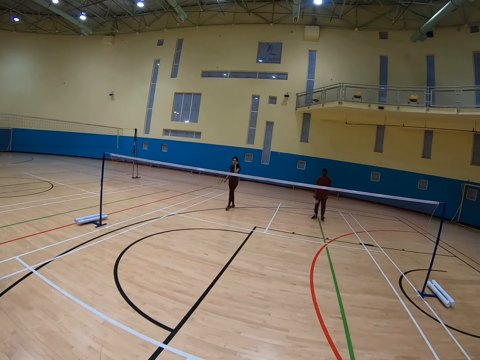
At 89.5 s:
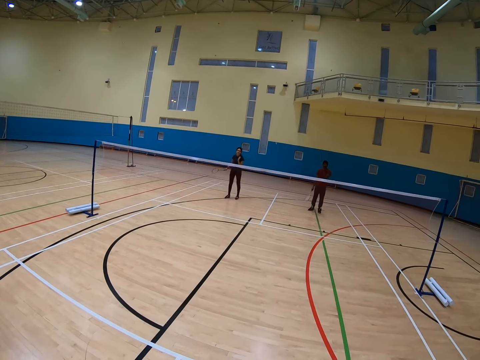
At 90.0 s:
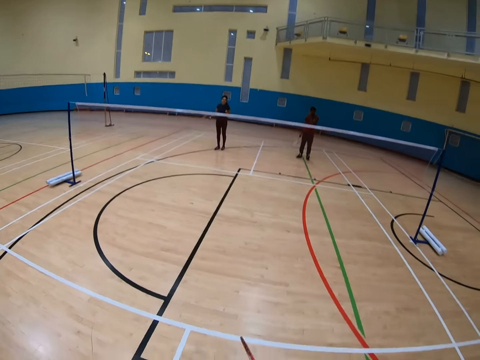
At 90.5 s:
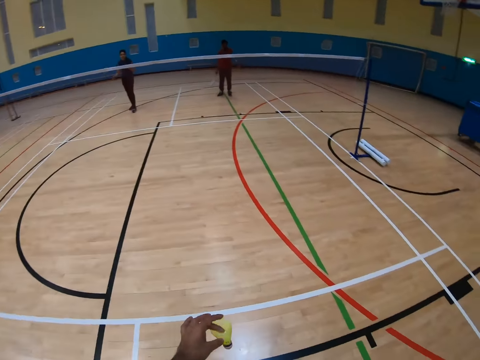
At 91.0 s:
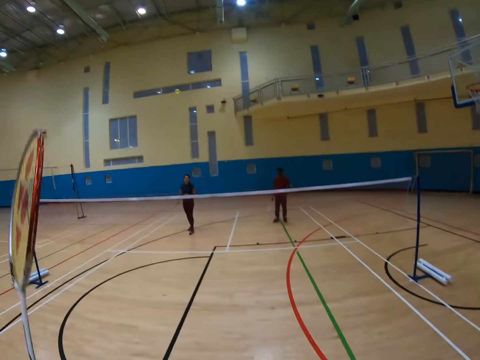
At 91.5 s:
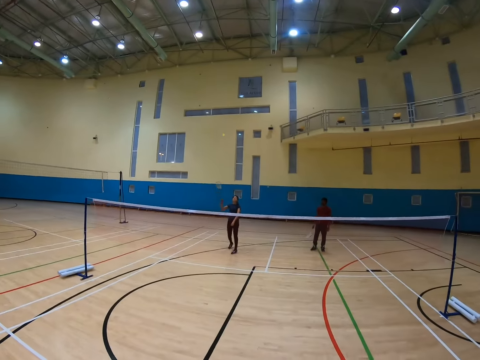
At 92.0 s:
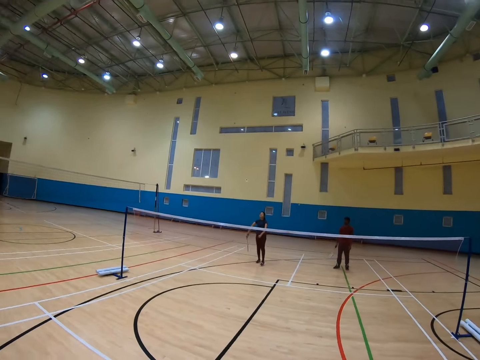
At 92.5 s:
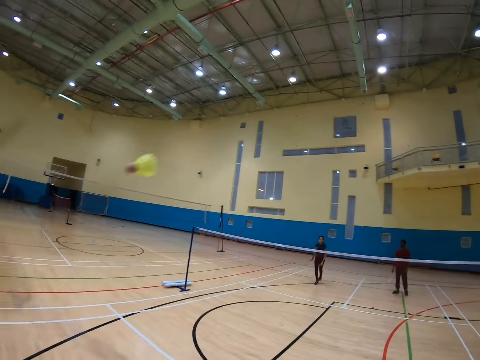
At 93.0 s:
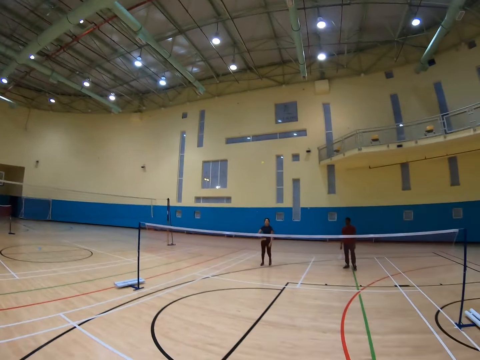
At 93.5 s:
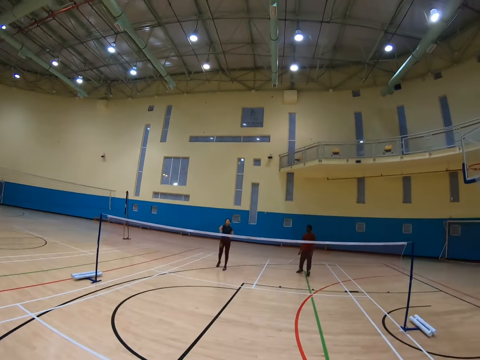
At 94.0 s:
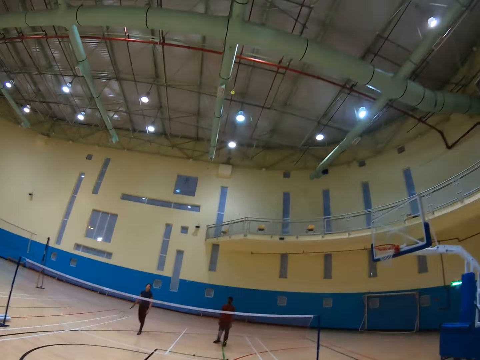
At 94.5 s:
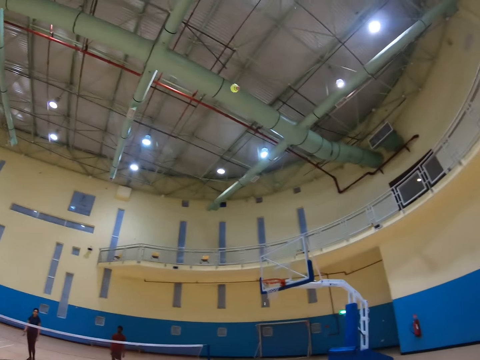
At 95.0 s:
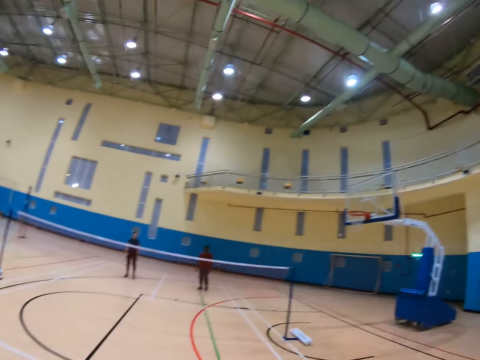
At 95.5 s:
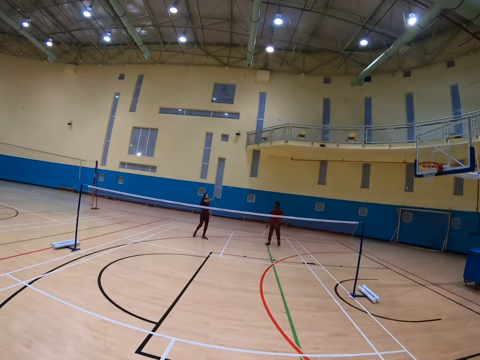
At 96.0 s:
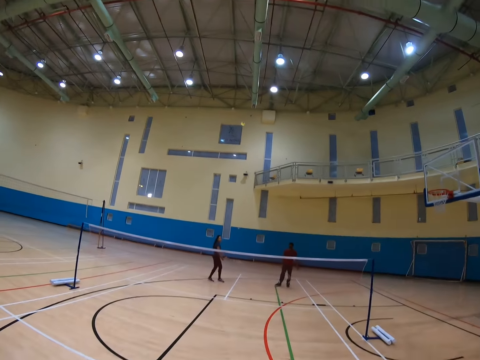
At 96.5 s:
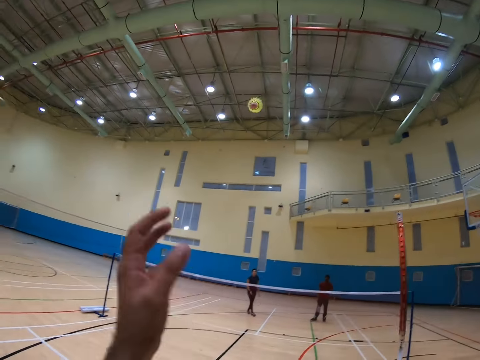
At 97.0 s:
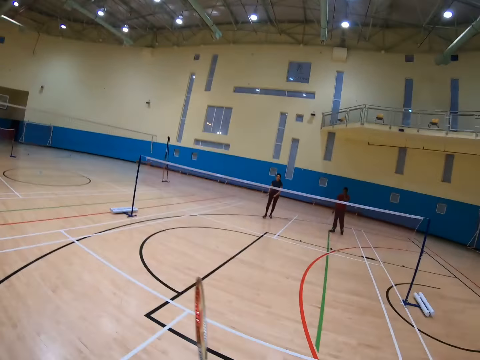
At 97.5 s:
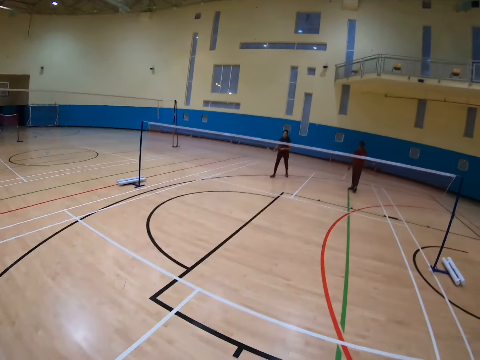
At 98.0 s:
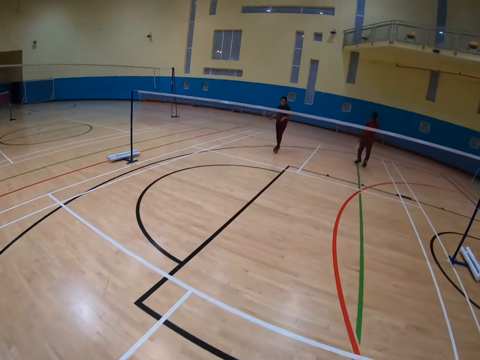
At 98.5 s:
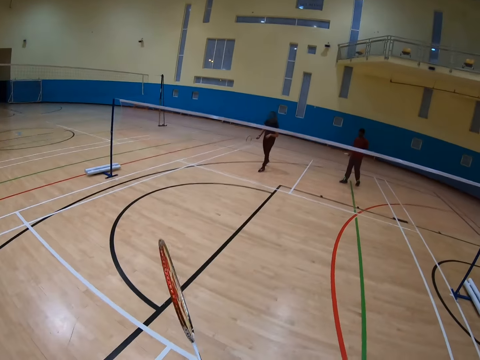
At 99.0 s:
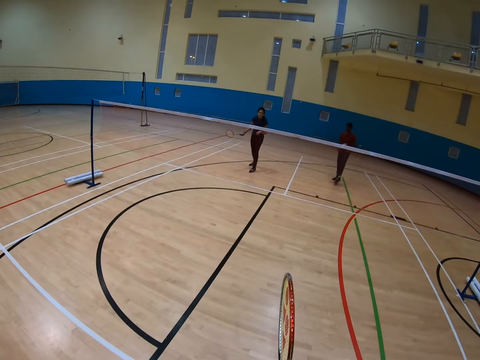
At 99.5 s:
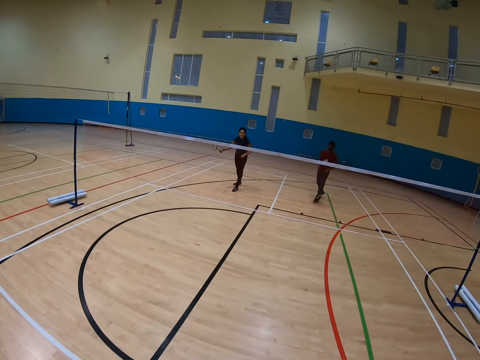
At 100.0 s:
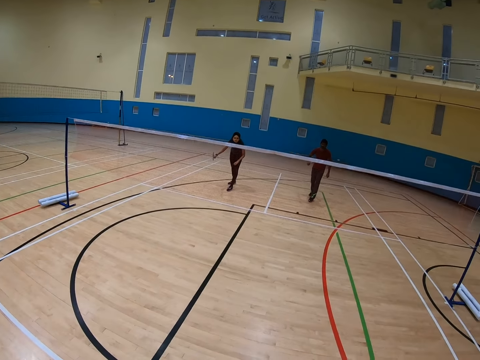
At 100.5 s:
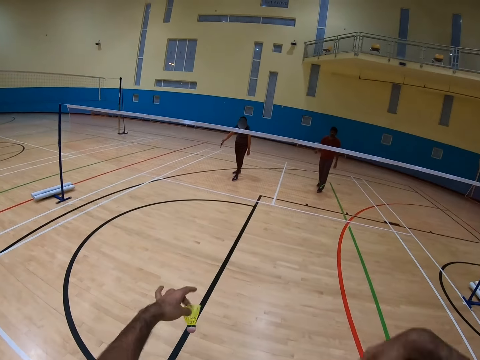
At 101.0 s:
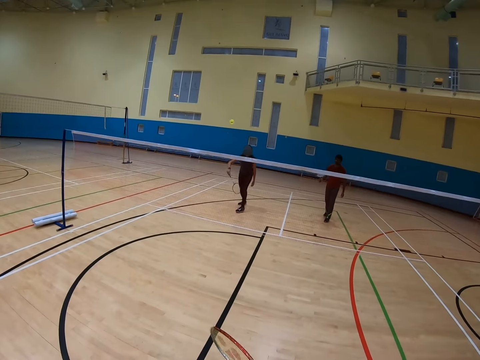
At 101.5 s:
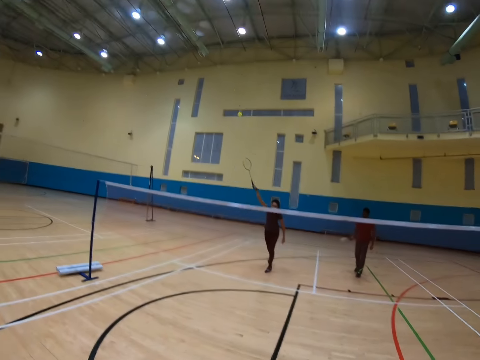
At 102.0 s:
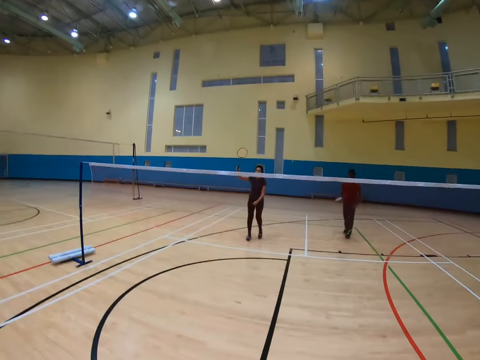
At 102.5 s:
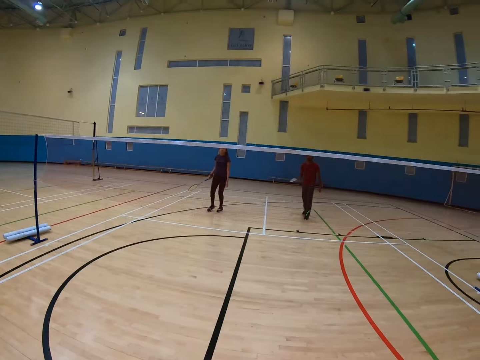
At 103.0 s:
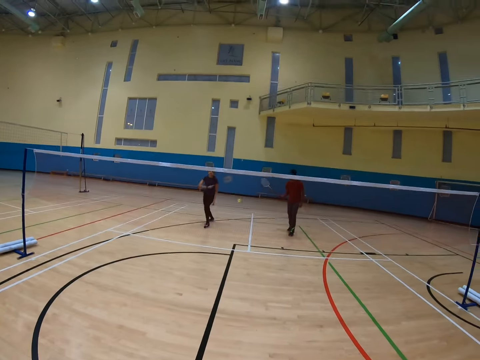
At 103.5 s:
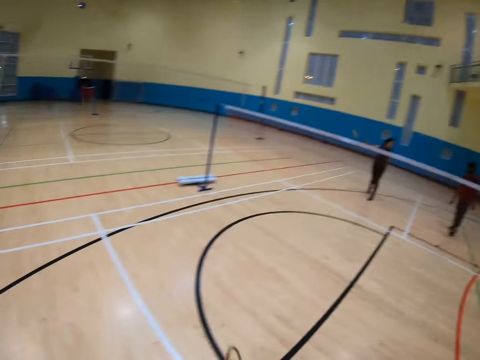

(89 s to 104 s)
The camera wearer plays badminton with a man, another man and a woman. They play badminton with a person.

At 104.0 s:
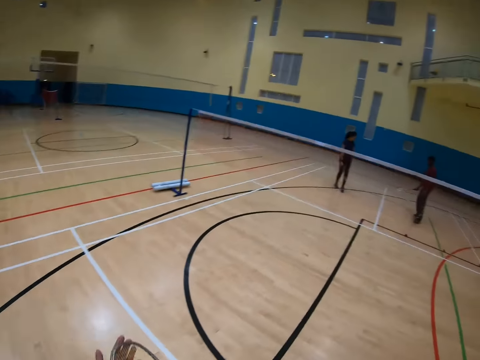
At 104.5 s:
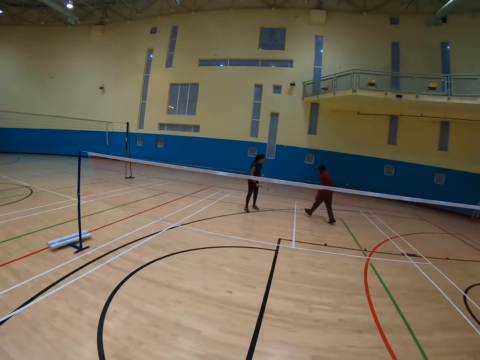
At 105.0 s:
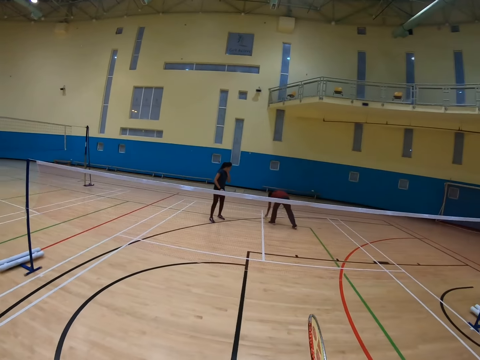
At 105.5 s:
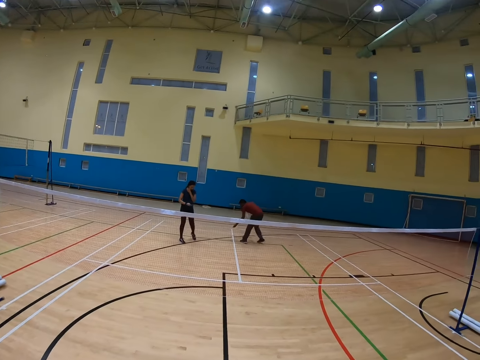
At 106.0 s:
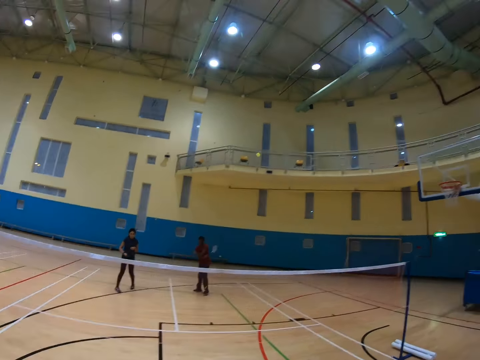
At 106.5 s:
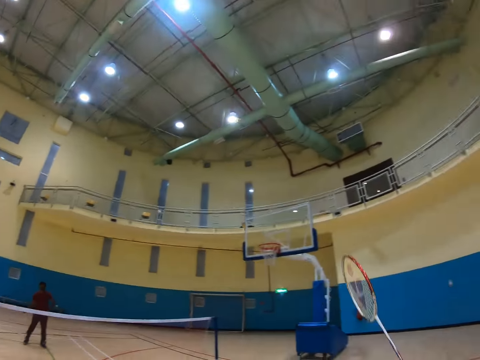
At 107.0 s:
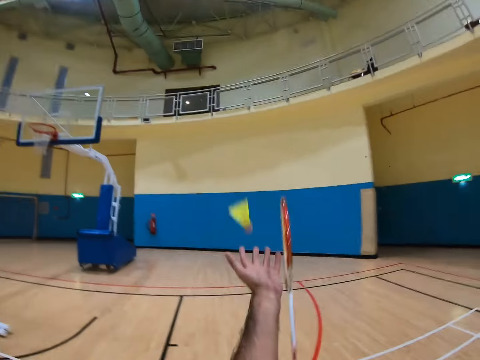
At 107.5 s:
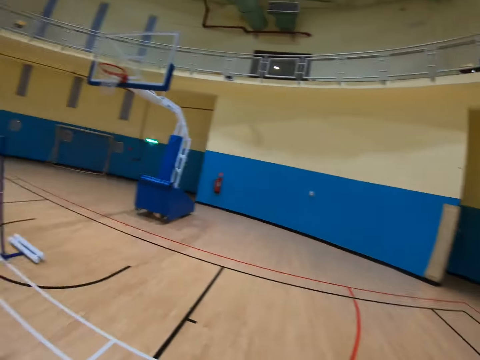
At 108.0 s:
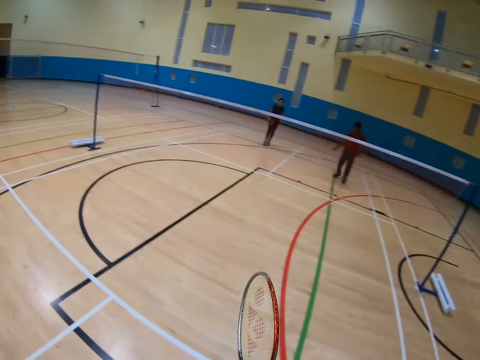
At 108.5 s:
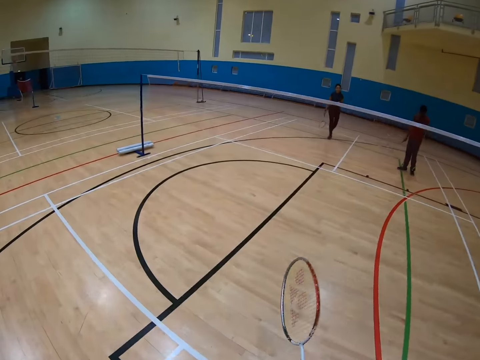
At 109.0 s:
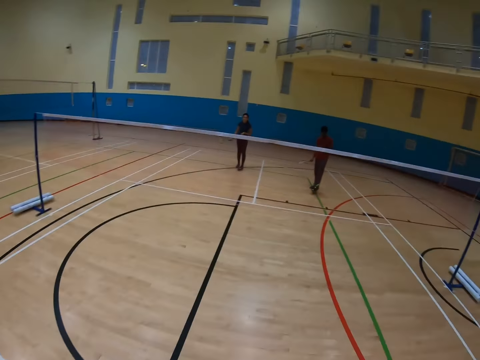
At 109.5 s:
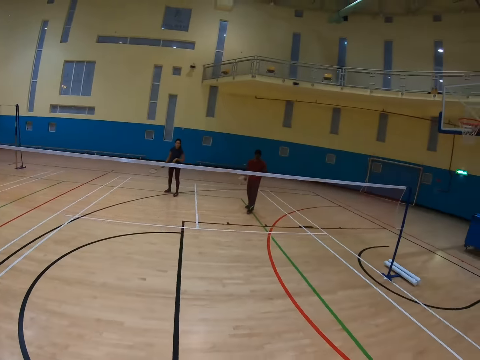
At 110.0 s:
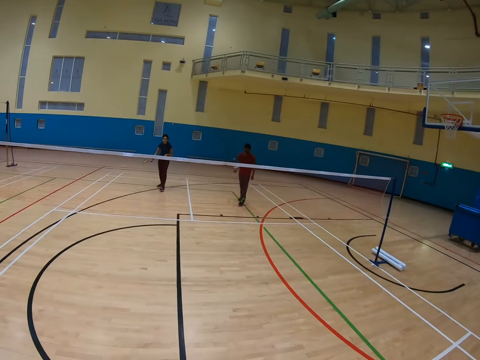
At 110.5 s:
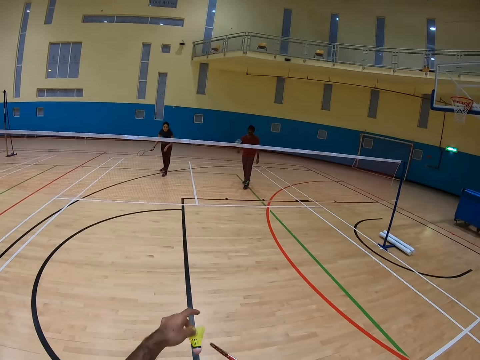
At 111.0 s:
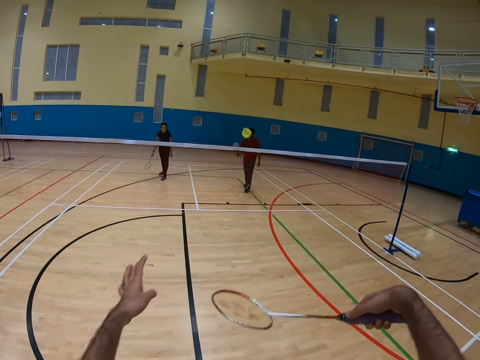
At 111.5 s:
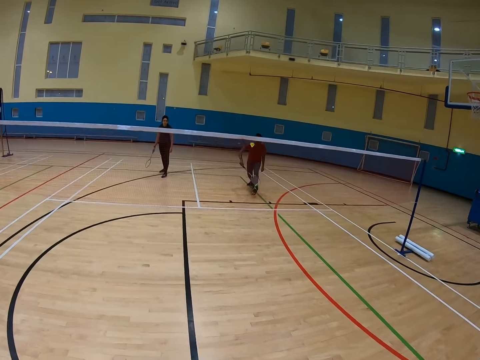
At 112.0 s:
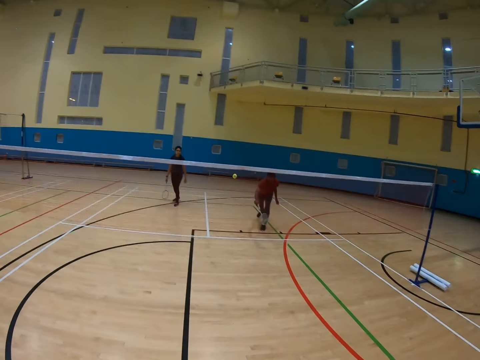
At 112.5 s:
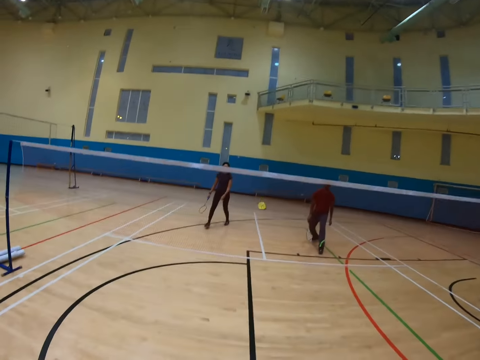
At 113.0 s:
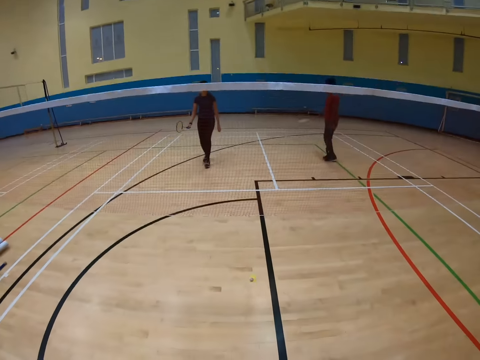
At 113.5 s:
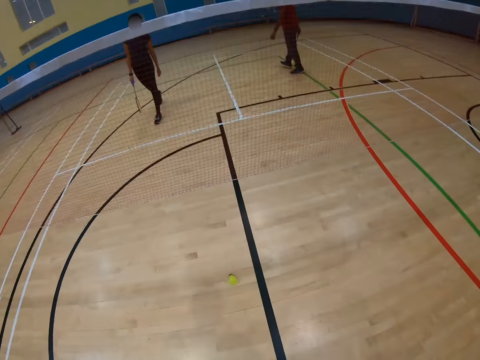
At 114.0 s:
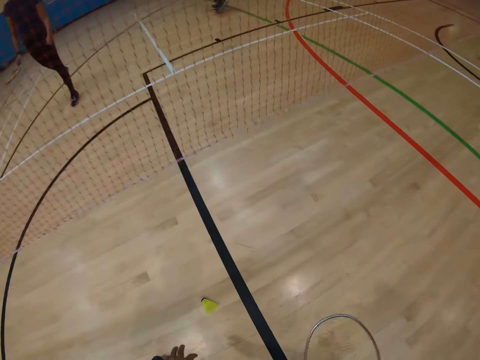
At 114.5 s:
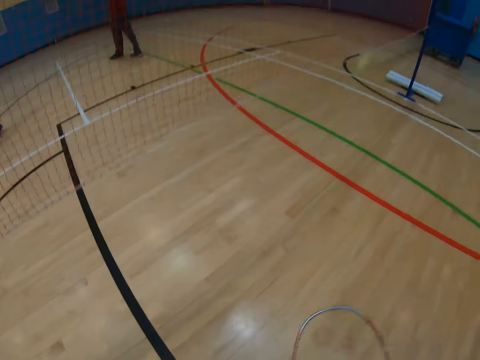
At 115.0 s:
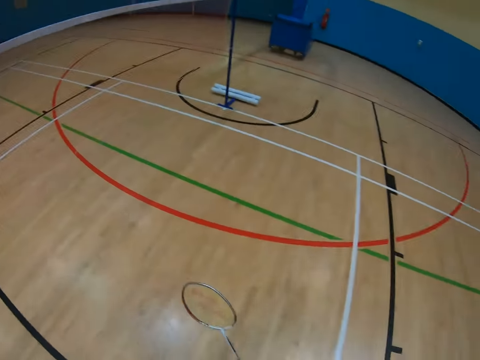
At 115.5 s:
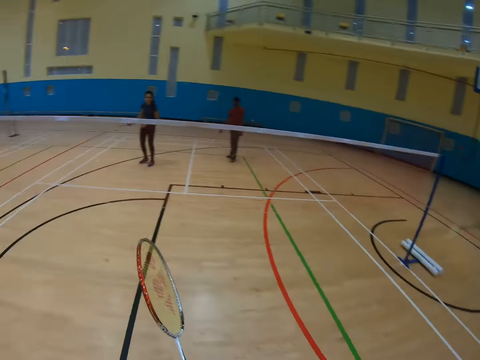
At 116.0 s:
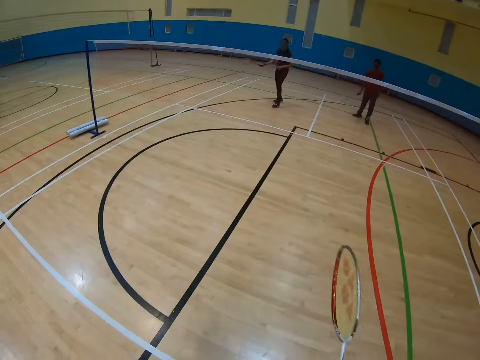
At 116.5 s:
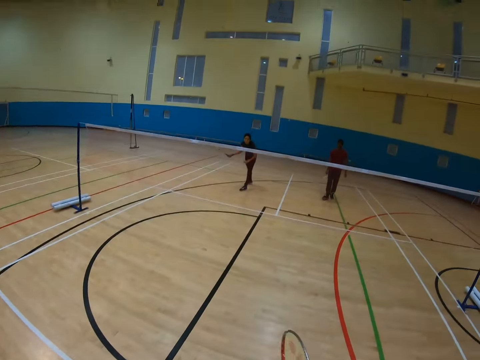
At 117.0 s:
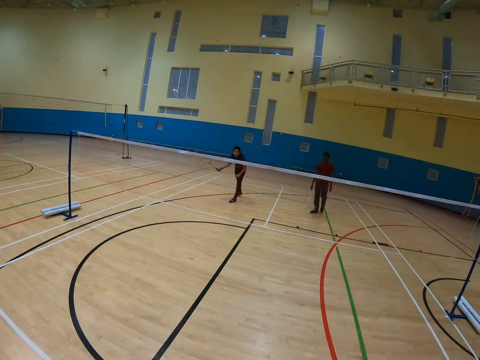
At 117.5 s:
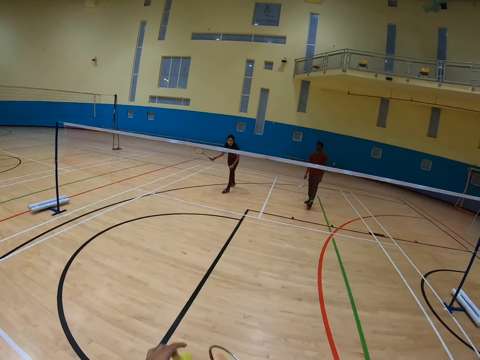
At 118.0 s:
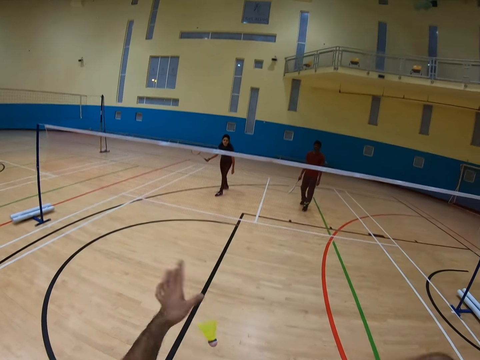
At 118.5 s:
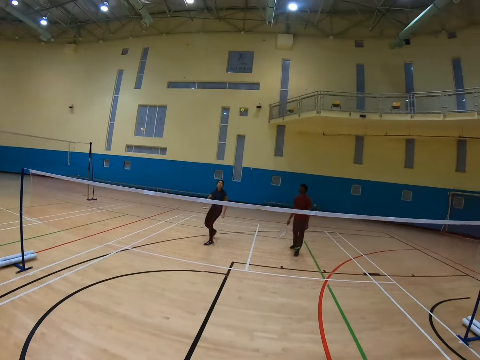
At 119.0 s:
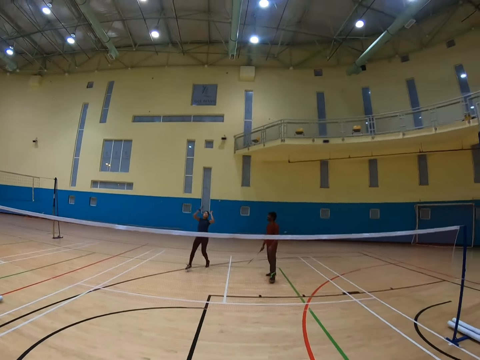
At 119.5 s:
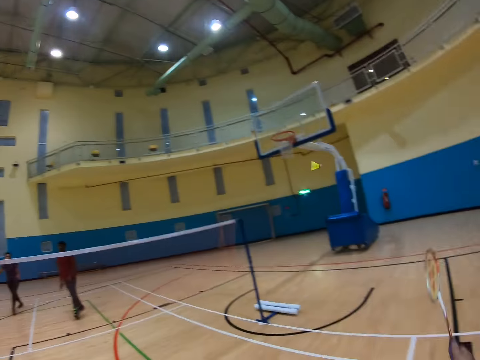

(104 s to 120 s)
The camera wearer collects a shuttle from the floor. They play badminton with a man, another man and a woman.
